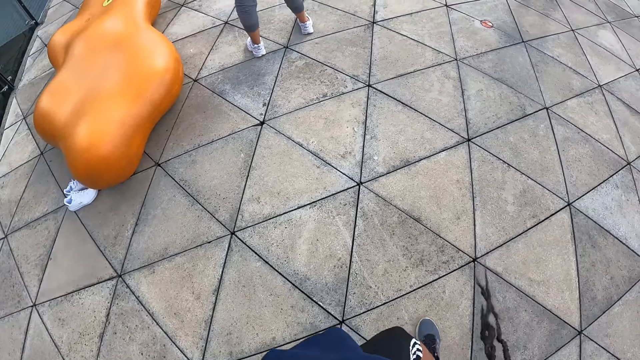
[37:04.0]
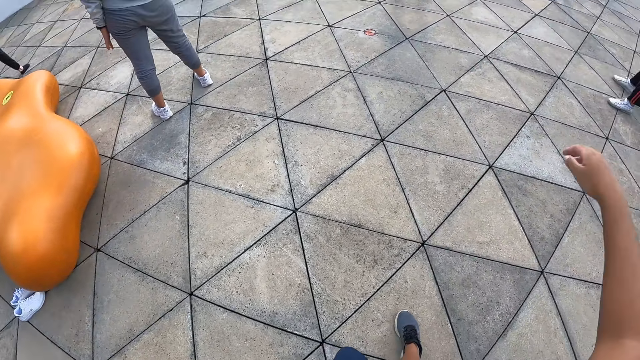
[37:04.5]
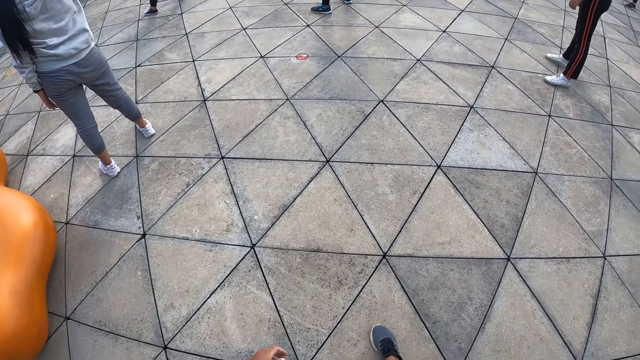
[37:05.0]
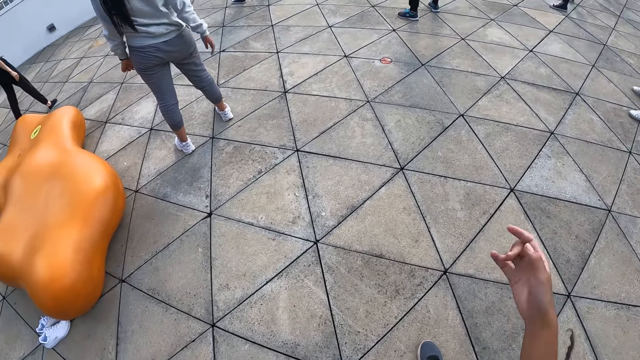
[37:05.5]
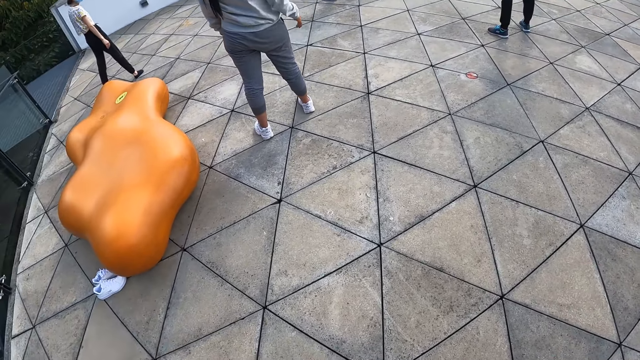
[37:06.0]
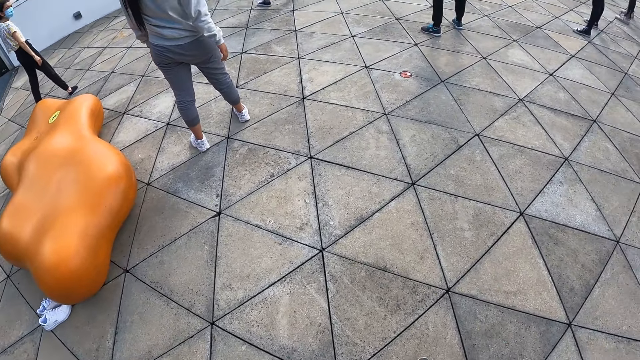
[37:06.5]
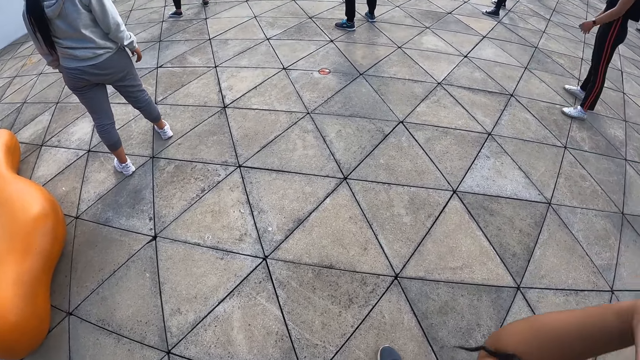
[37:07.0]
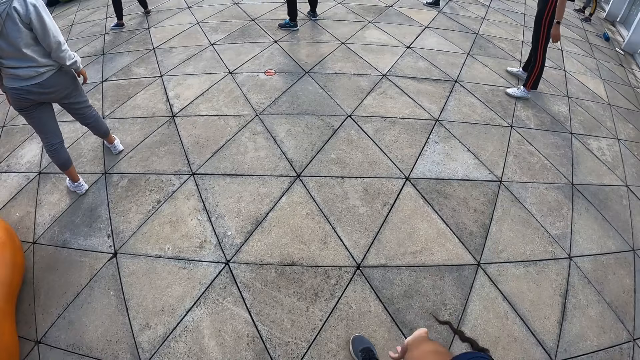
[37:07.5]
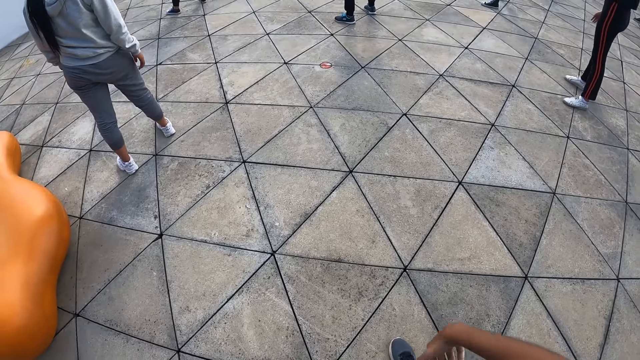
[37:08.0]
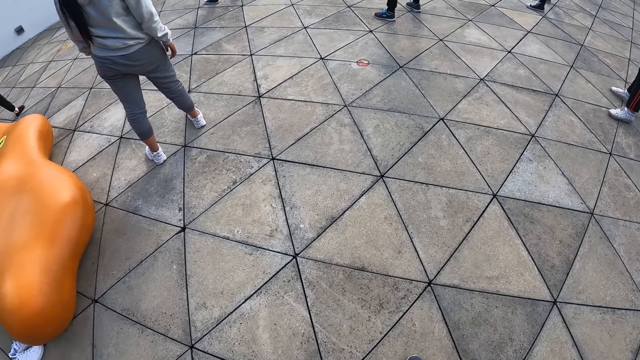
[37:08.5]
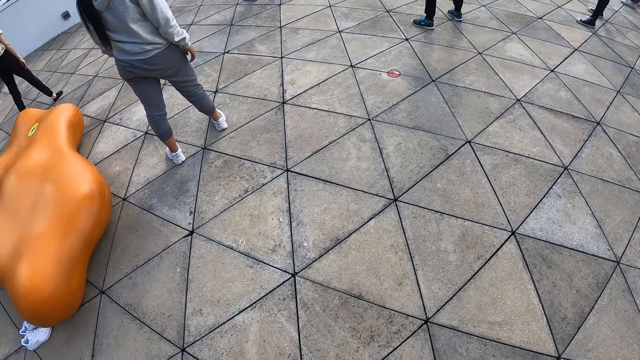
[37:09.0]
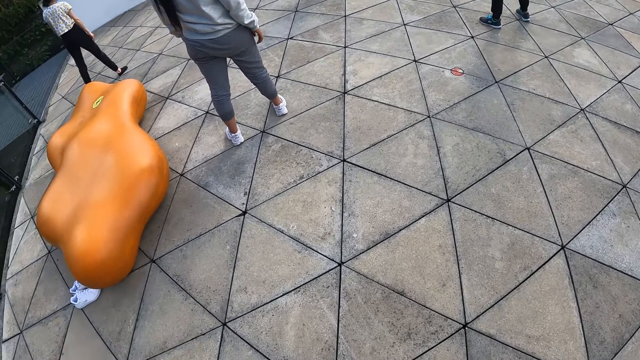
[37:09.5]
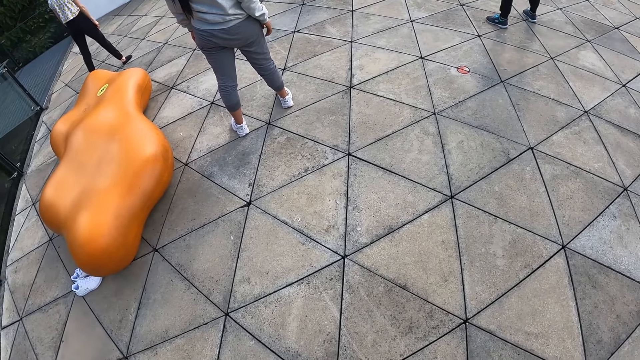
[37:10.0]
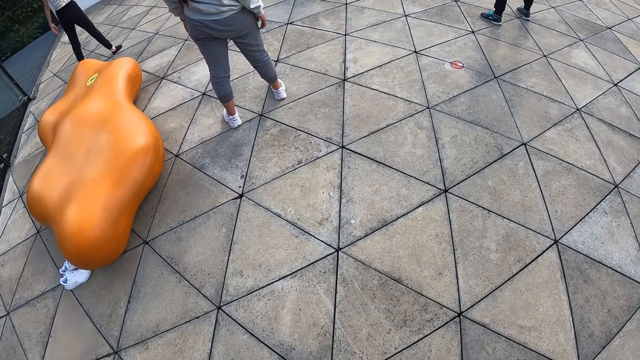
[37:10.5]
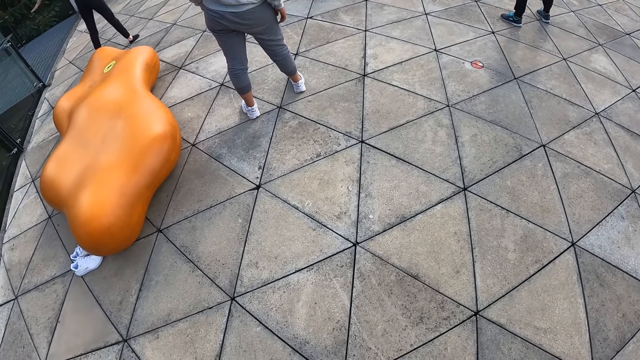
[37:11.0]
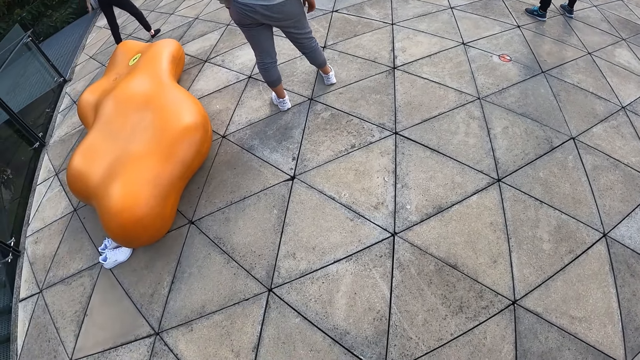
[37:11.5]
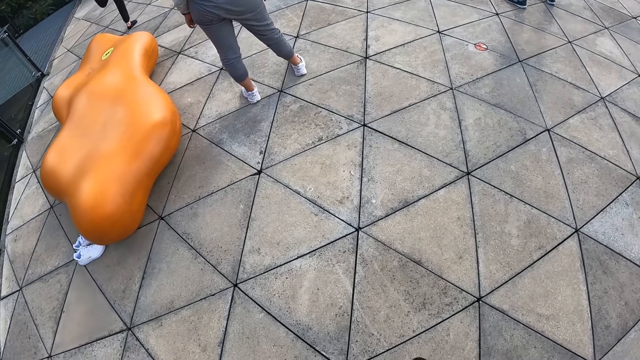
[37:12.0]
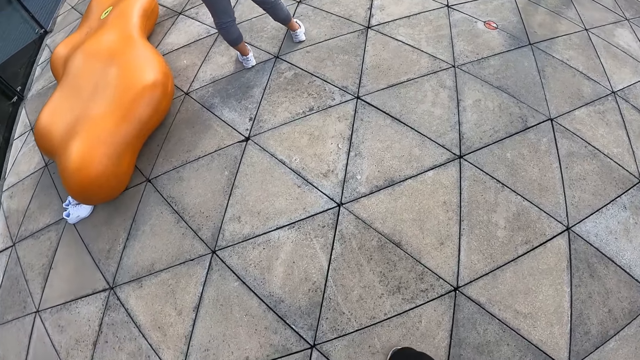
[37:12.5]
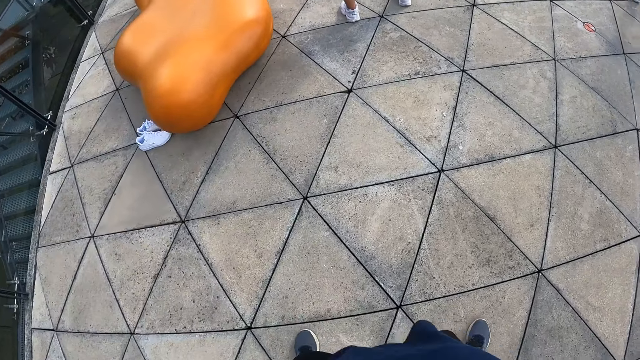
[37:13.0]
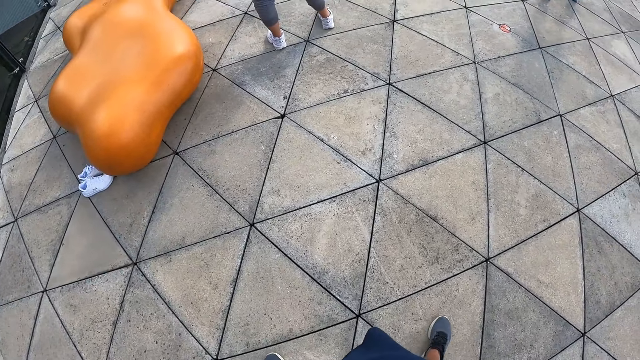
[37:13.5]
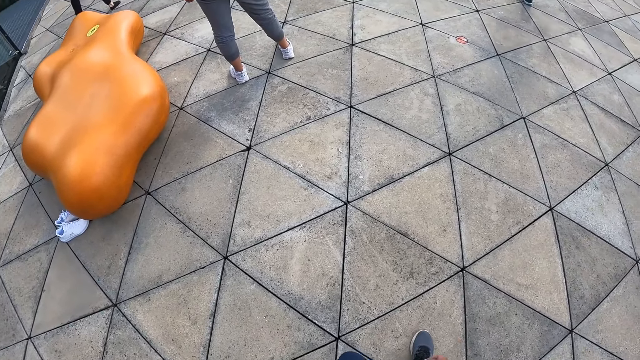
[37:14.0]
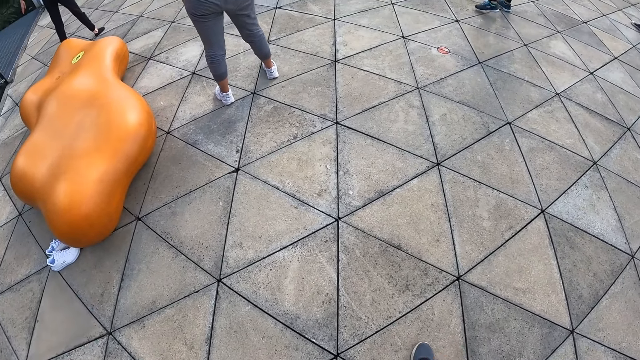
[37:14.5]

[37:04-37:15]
The camera wearer lifts his hand. He looks around.

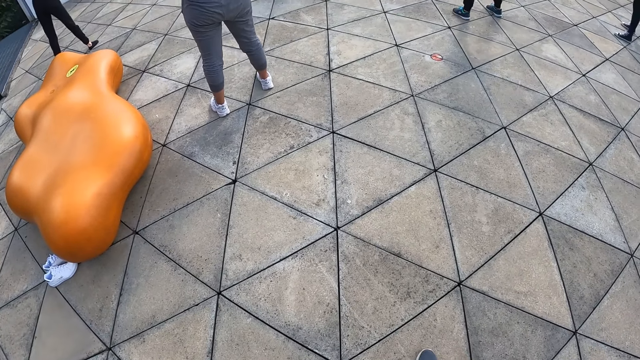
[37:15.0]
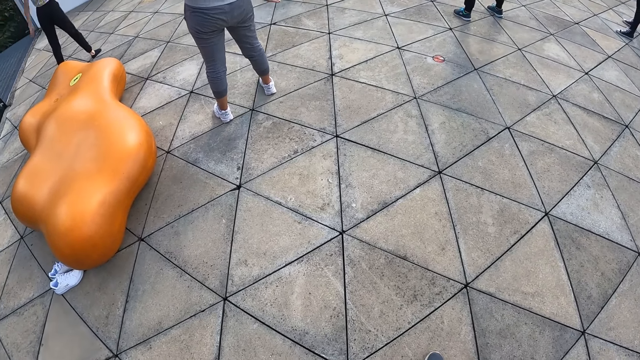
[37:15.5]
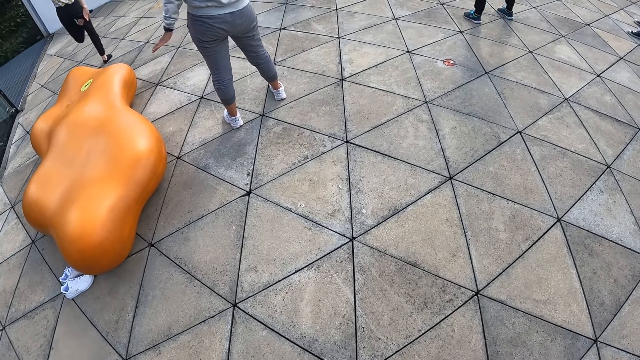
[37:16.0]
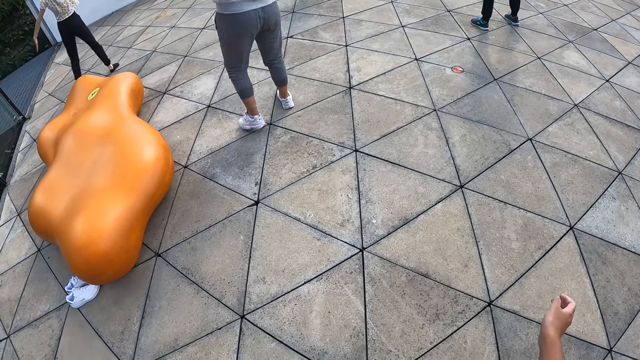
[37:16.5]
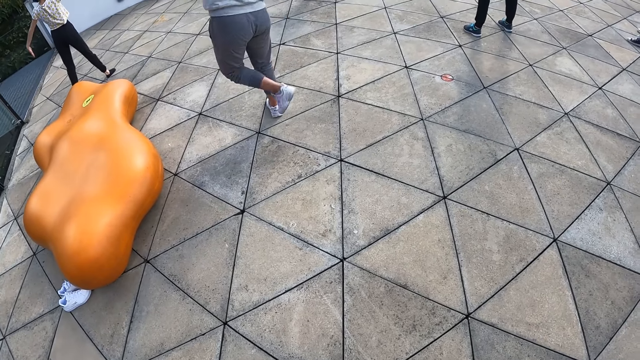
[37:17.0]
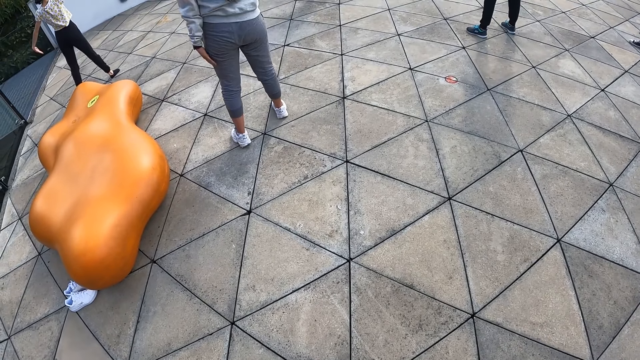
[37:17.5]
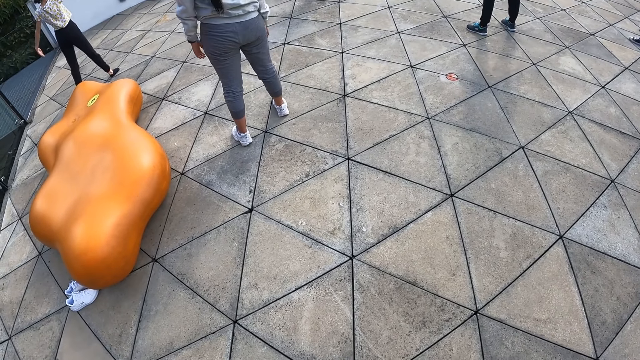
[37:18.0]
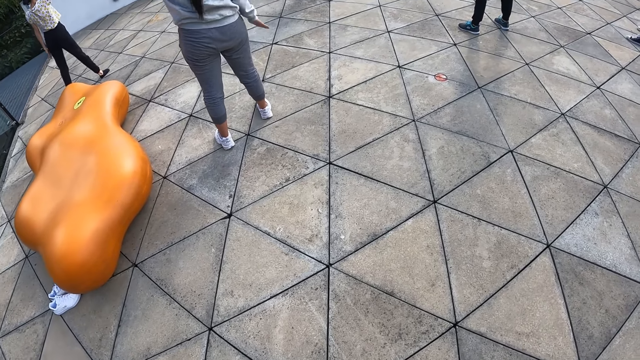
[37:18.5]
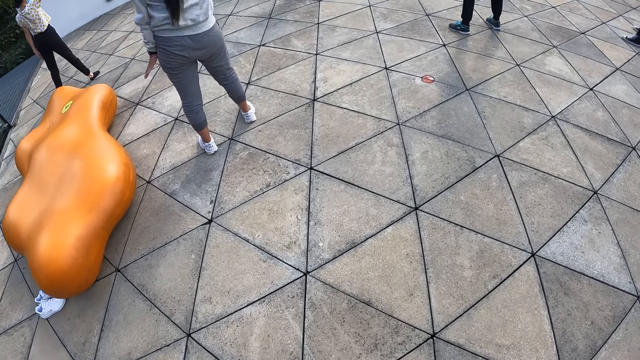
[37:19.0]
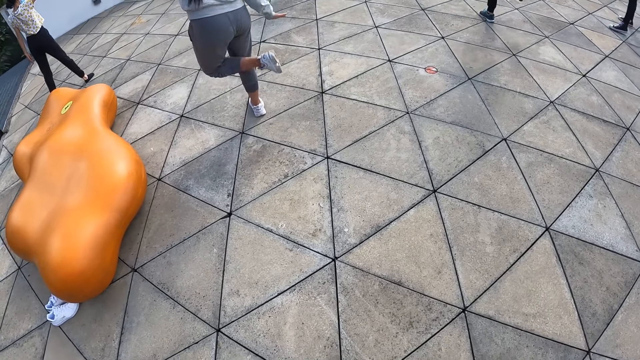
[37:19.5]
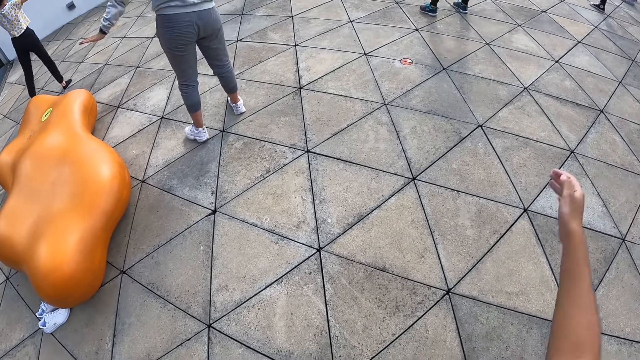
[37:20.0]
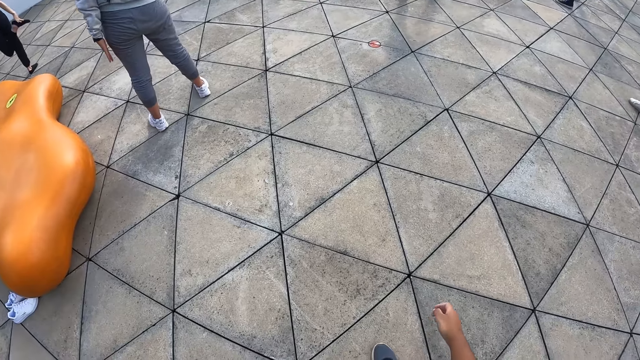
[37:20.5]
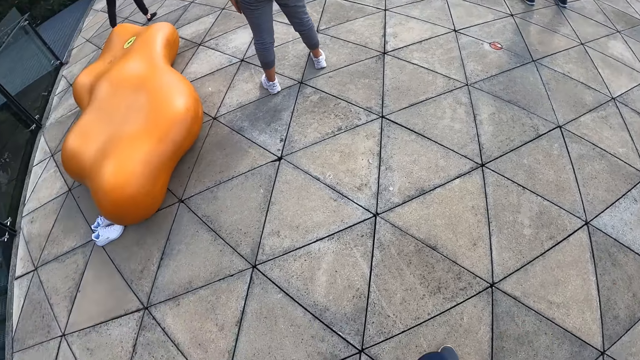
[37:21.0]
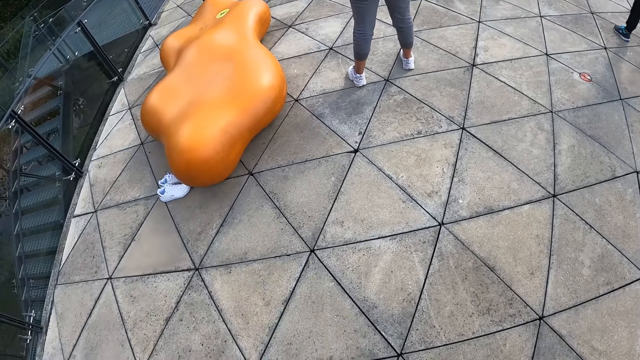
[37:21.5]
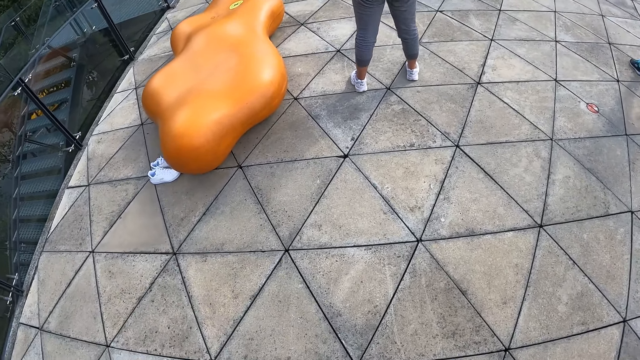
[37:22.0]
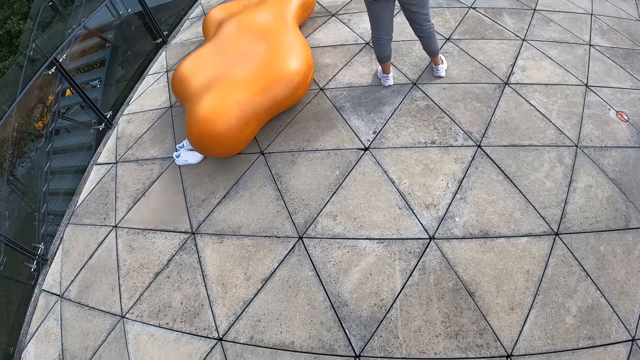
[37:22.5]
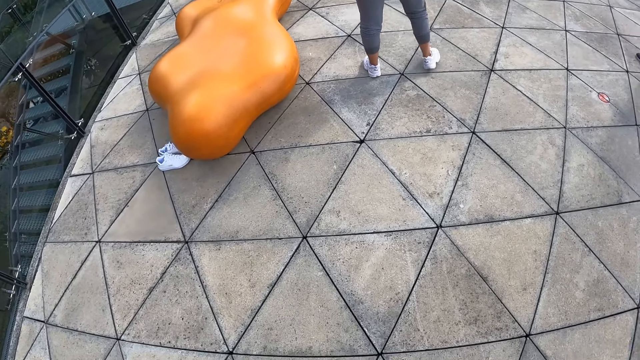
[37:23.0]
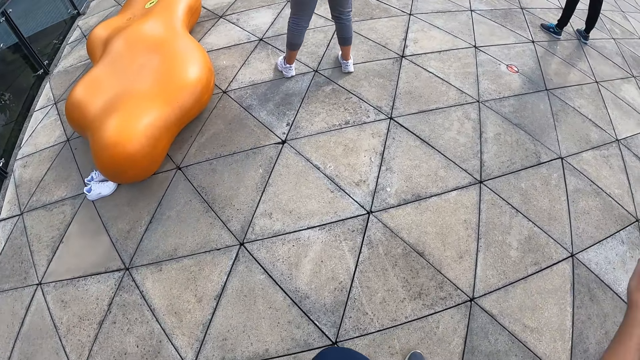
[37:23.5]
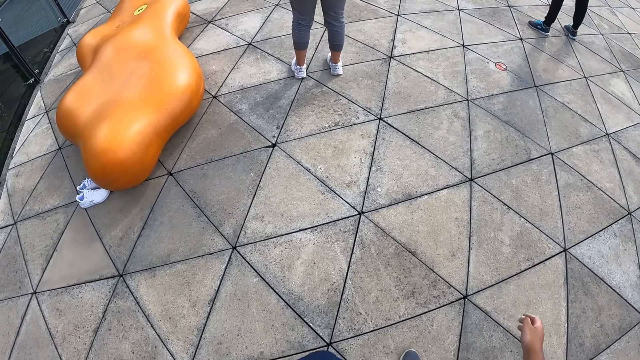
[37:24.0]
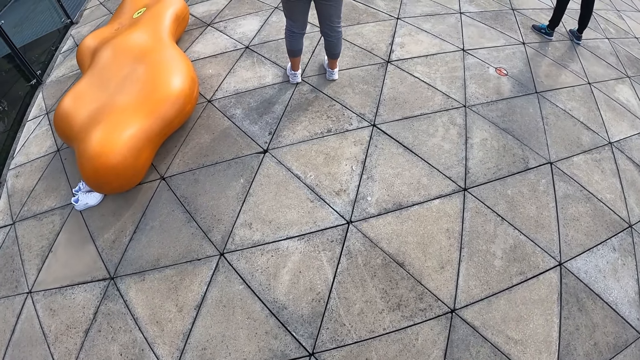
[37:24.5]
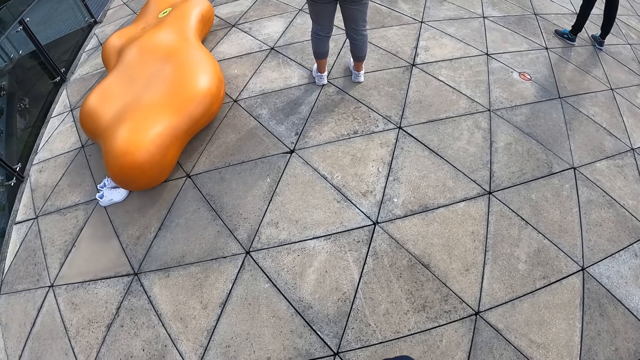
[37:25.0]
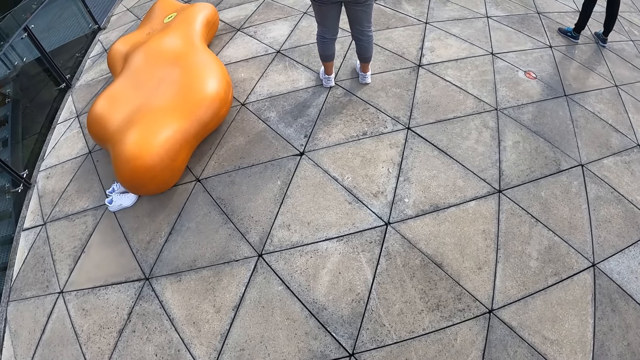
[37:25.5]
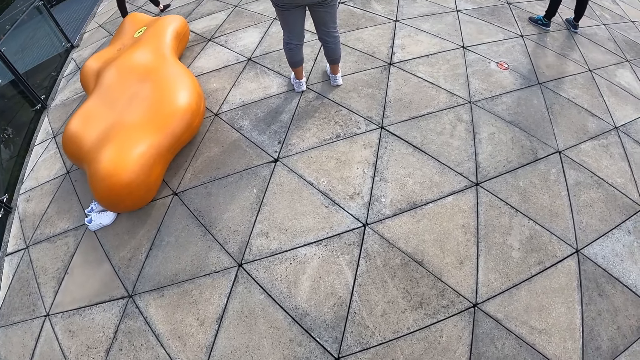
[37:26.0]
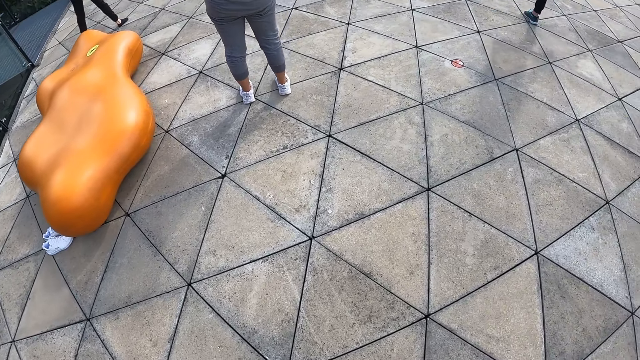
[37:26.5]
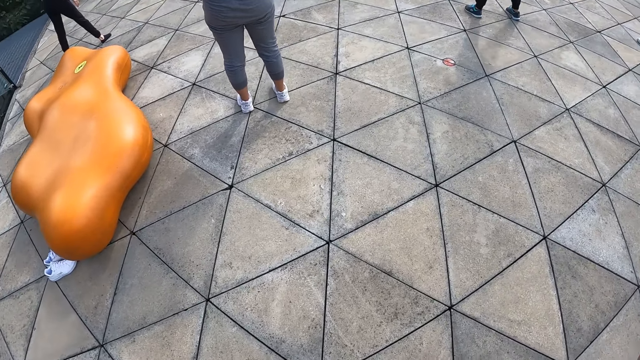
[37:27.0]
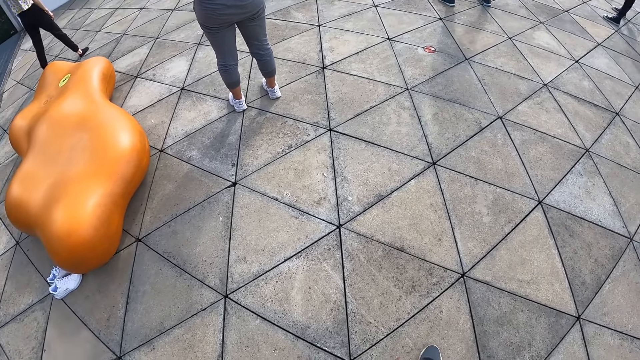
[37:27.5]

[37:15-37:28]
The camera wearer lifts his hand. He looks around.
